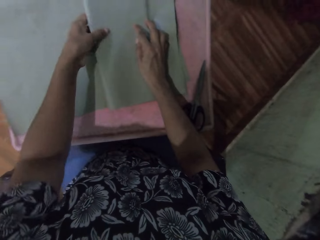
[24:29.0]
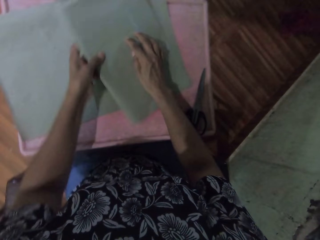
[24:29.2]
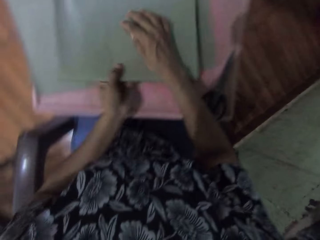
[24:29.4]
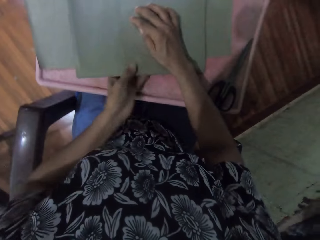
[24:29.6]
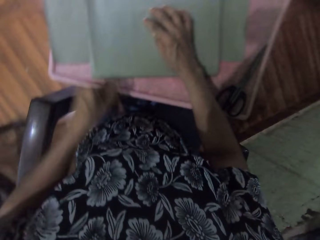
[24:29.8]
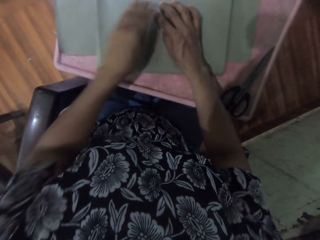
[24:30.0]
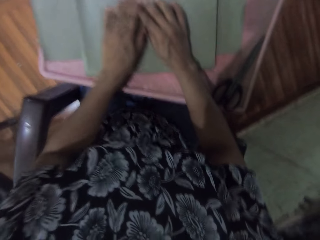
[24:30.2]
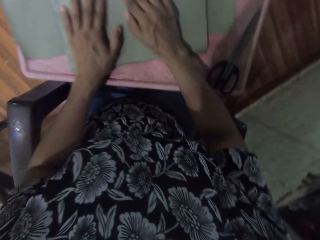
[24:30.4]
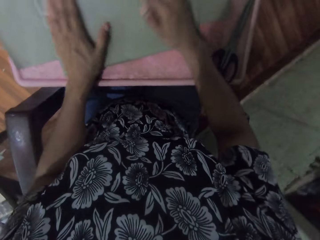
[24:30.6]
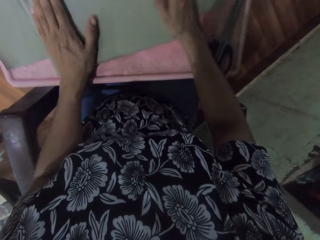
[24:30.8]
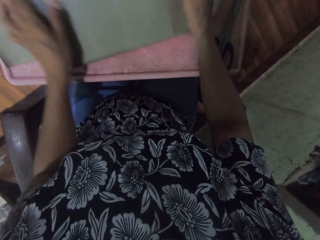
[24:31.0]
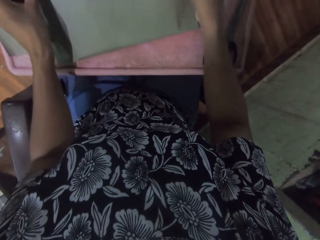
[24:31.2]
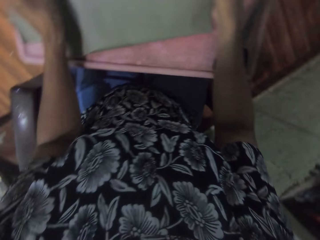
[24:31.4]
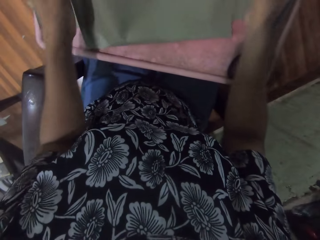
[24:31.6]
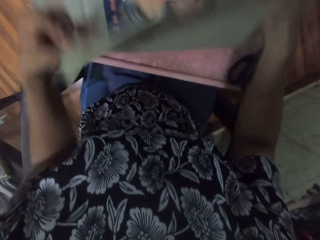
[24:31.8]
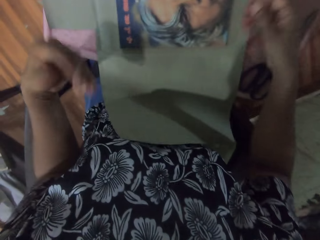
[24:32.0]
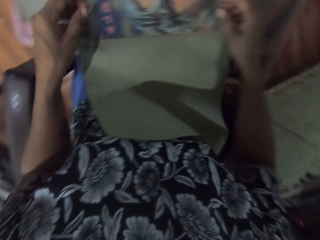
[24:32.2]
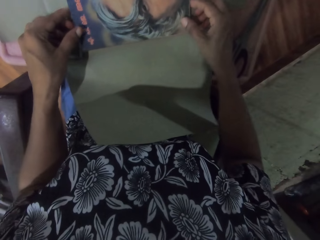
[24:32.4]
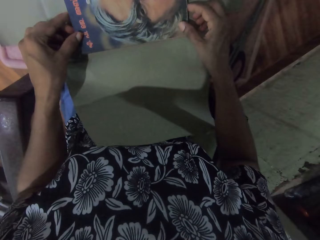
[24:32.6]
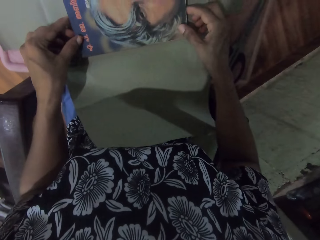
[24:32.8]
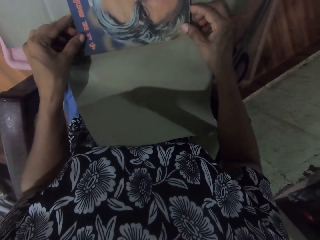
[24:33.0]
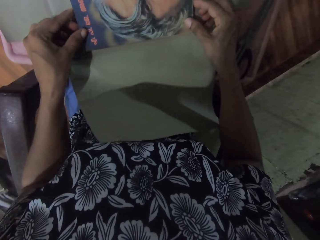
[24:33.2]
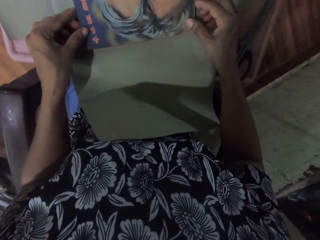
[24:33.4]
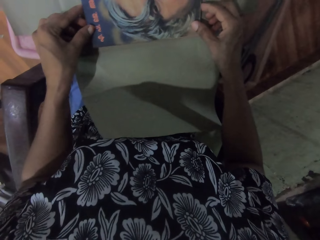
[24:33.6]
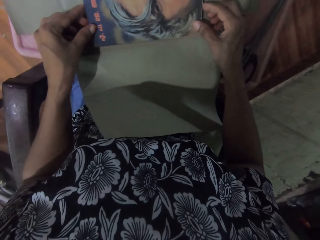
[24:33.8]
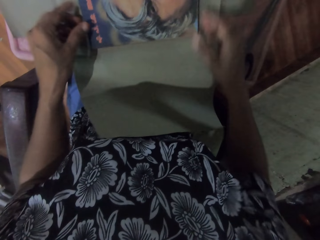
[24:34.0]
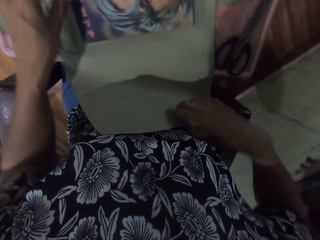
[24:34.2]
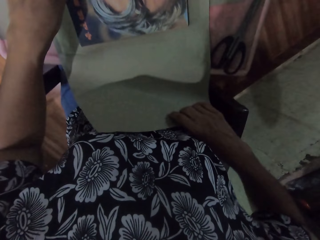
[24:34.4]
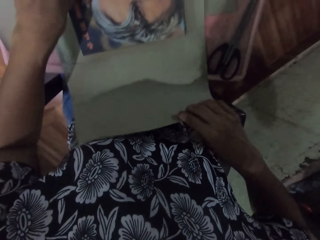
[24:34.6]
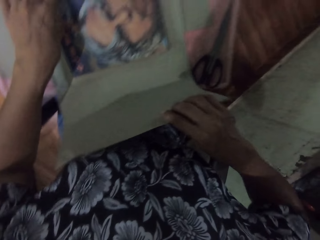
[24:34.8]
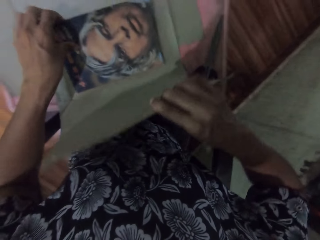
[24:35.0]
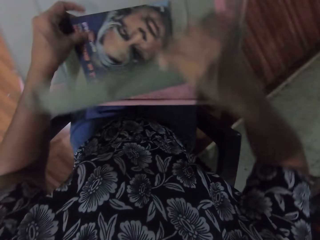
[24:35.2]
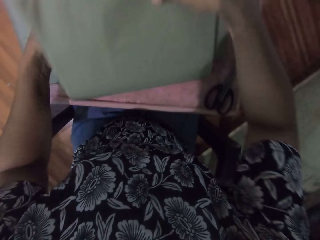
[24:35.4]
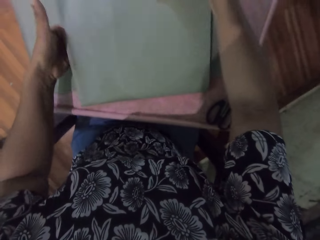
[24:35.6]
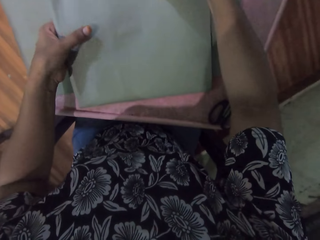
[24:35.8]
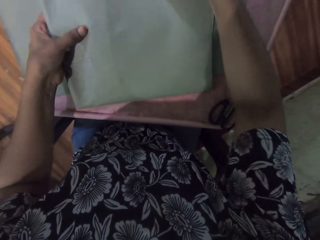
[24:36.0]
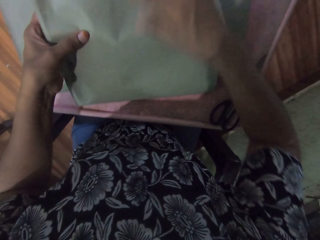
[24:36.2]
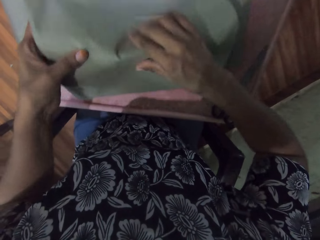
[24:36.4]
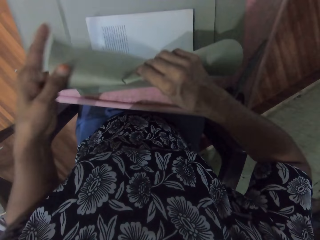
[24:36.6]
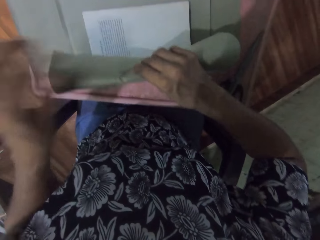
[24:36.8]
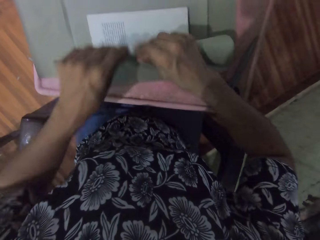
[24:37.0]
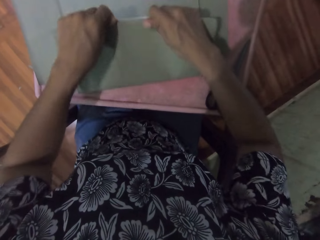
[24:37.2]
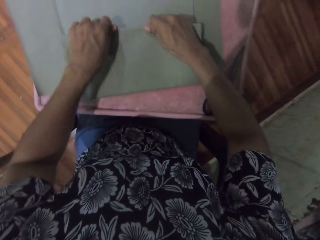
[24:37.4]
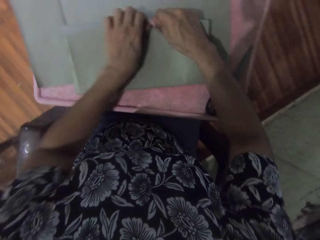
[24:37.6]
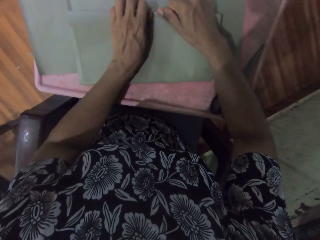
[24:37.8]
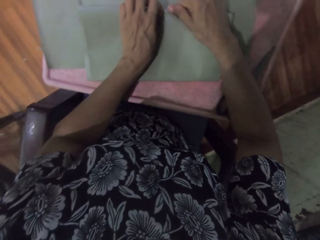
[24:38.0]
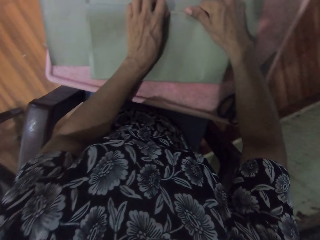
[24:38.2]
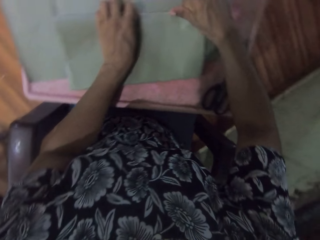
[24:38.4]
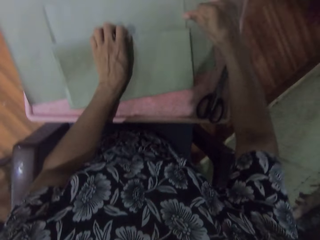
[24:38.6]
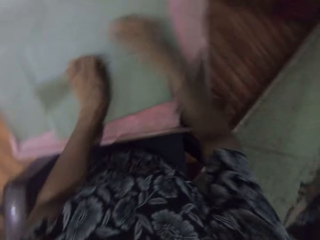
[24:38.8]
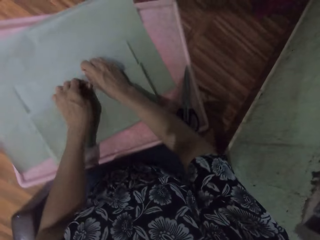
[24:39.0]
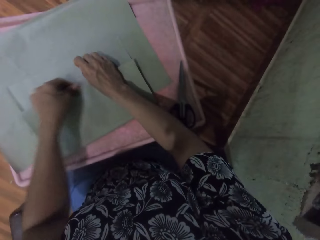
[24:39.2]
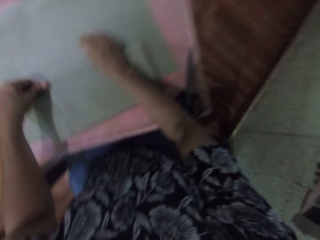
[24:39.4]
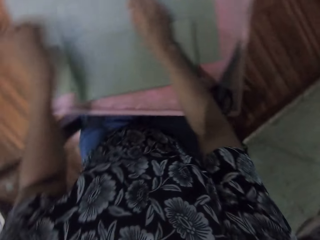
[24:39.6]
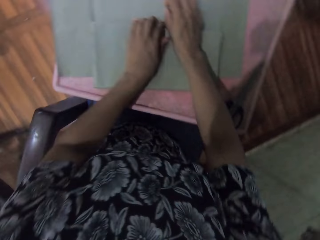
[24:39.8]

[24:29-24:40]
The camera wearer turns the book with both hands. She presses the brown paper with both hands. She opens the brown paper with both hands. She adjusts the book in the brown paper with both hands. She covers the book with the brown paper in her right hand. She folds the brown paper around the first page of the book with both hands.

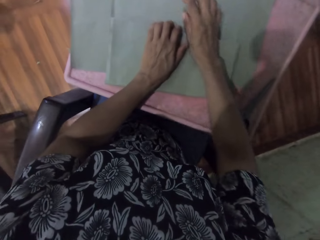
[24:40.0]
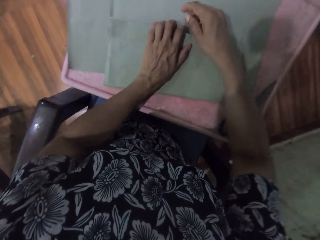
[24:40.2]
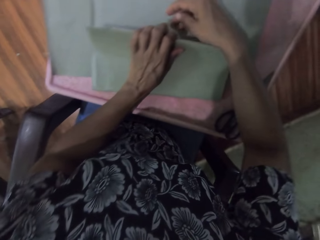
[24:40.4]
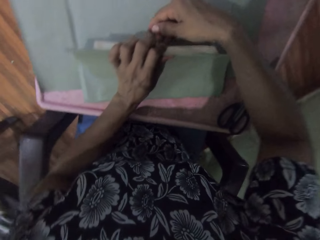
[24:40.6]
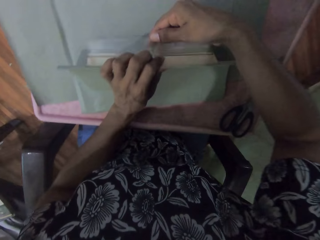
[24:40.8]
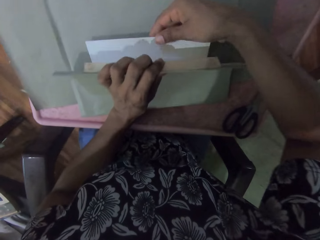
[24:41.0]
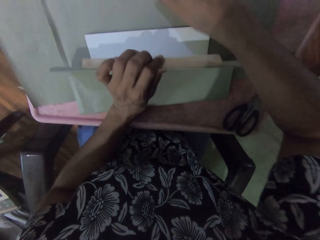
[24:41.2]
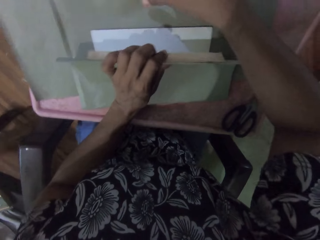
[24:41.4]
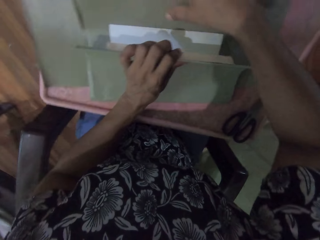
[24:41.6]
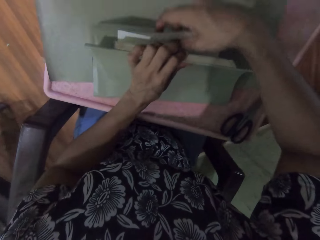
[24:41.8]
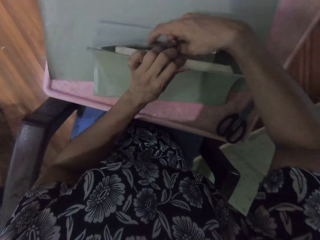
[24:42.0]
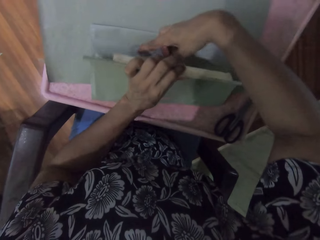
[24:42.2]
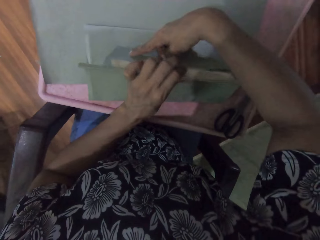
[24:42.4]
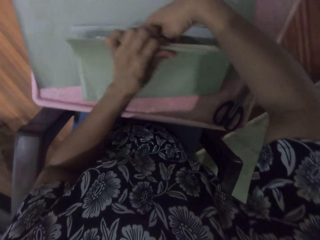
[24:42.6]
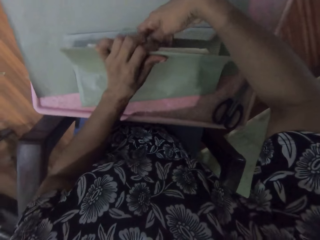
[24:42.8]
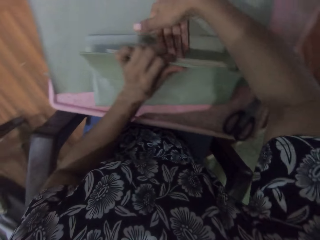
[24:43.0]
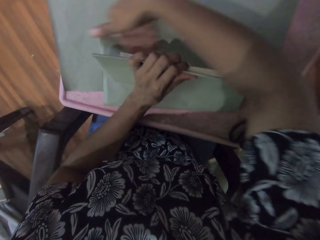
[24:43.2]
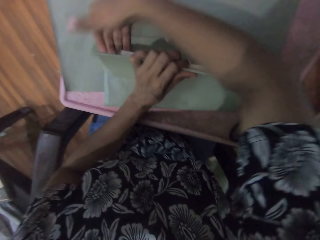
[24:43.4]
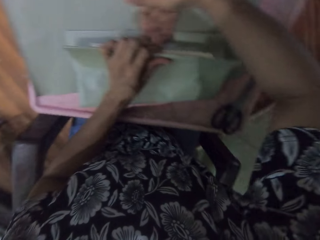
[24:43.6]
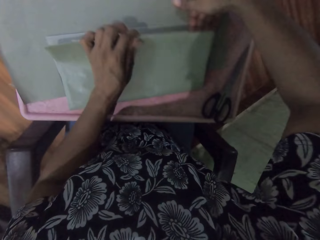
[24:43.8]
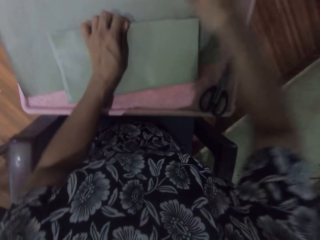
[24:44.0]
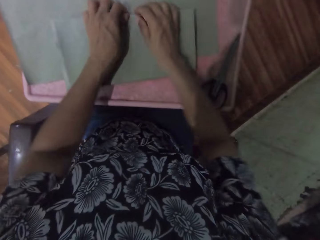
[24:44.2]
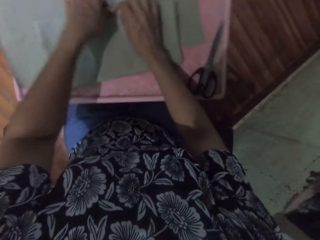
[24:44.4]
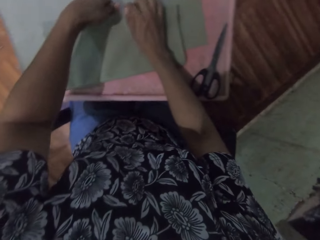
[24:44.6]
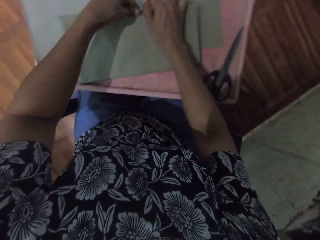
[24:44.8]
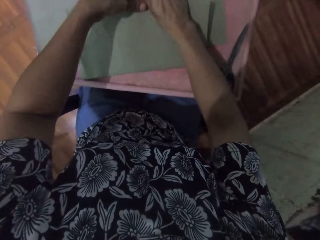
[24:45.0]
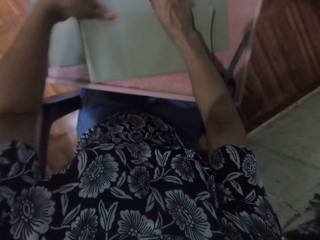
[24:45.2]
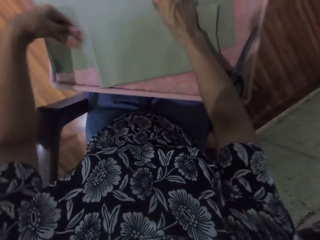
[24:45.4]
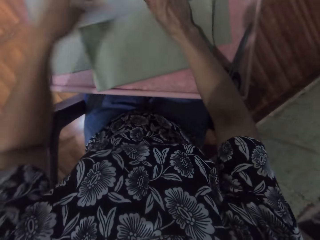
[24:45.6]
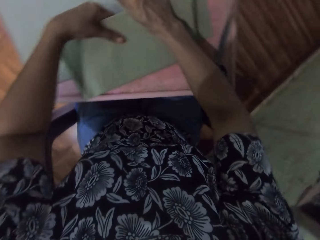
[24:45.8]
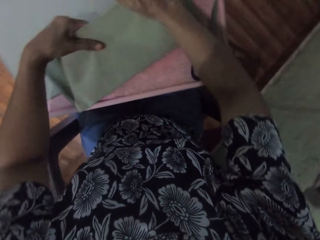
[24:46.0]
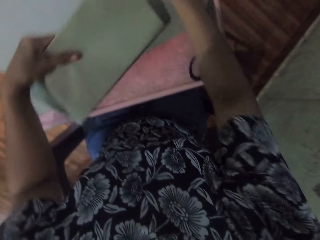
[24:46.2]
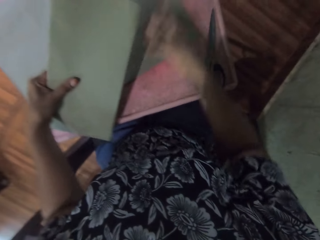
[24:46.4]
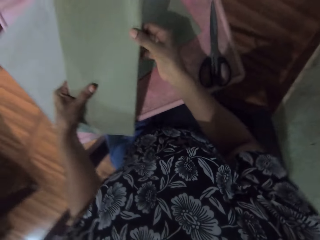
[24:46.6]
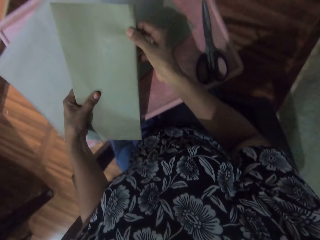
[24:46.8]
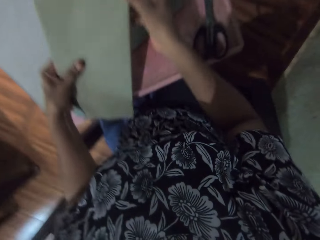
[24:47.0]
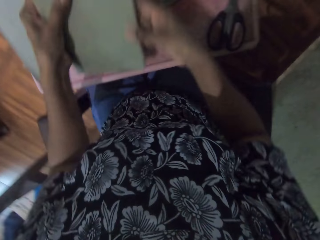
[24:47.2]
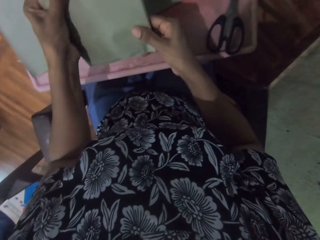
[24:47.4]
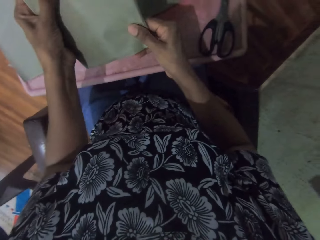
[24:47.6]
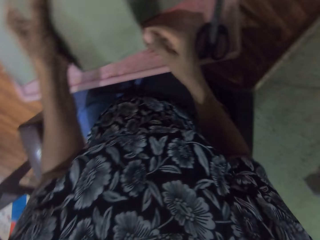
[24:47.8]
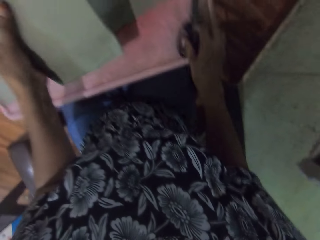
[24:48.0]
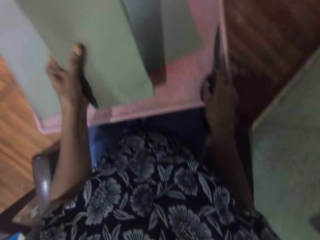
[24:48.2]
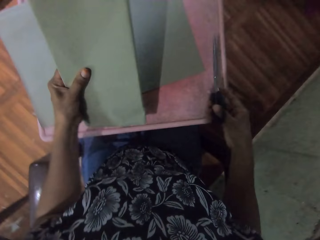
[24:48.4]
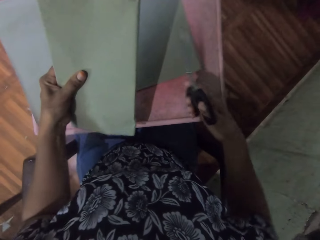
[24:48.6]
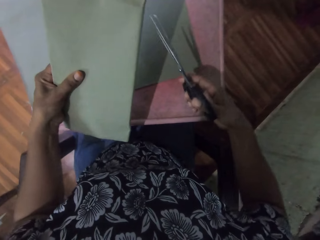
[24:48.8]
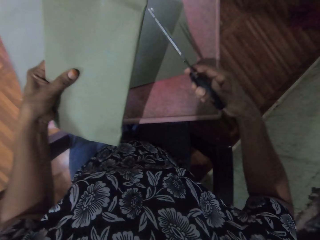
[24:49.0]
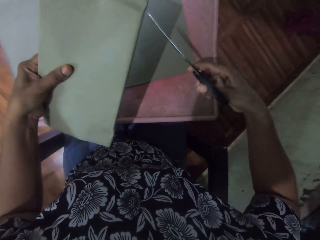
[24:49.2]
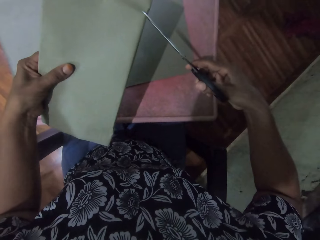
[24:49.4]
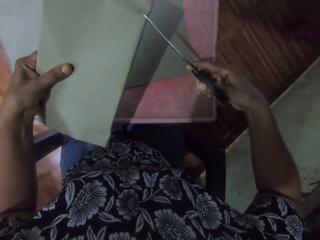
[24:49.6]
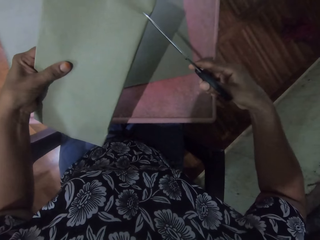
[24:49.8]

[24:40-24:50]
The camera wearer folds the brown paper around the last page of the book with both hands. She presses the brown paper with both hands. She picks the scissors from the table with her right hand. She cuts the paper with the scissors.
